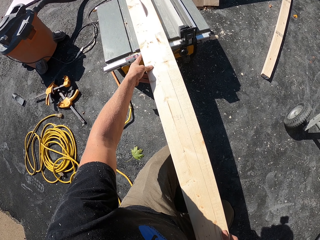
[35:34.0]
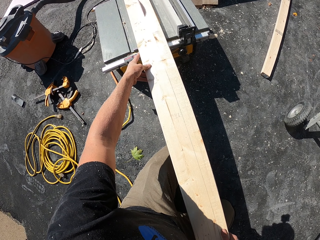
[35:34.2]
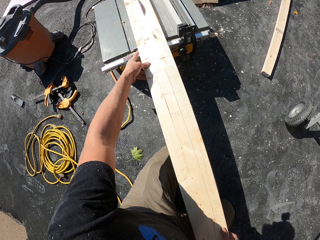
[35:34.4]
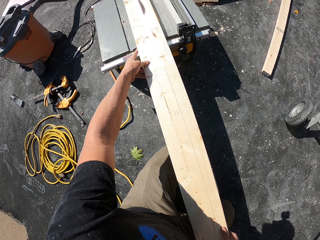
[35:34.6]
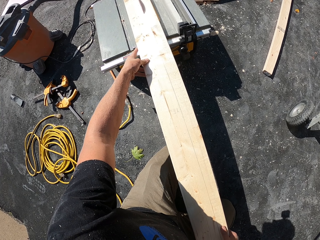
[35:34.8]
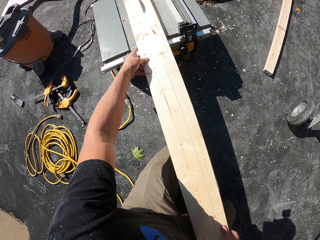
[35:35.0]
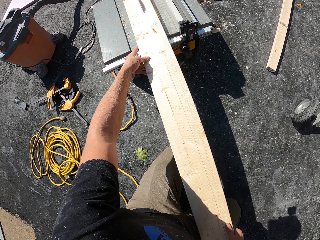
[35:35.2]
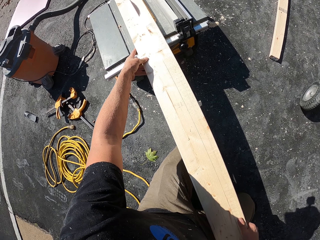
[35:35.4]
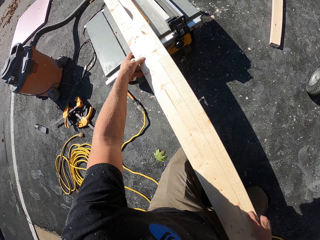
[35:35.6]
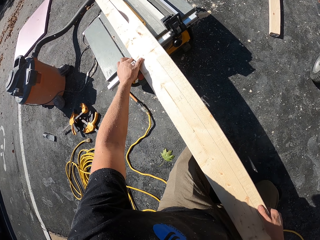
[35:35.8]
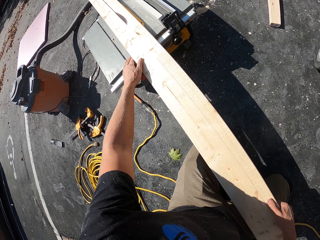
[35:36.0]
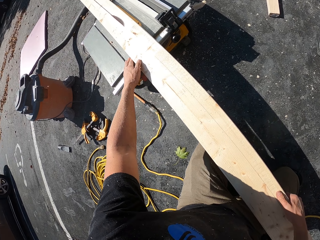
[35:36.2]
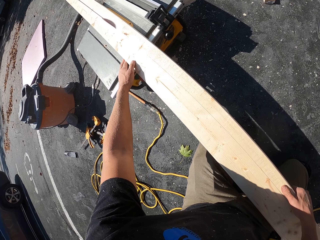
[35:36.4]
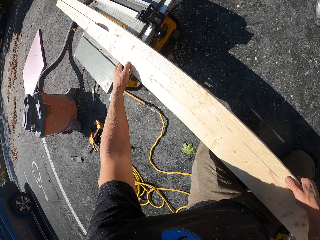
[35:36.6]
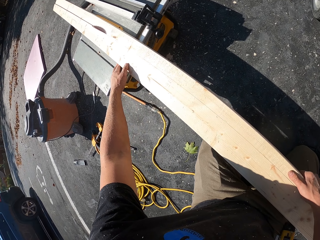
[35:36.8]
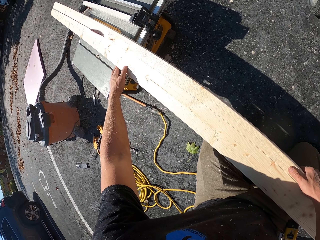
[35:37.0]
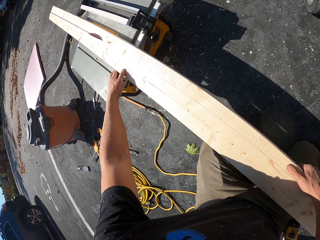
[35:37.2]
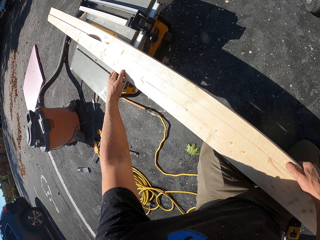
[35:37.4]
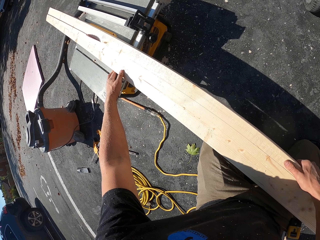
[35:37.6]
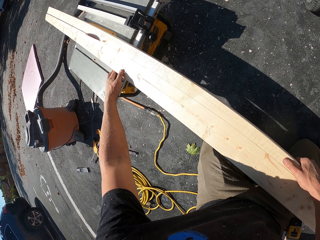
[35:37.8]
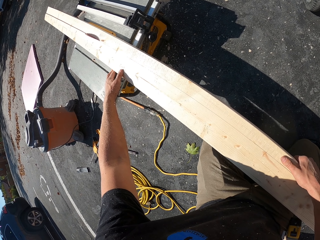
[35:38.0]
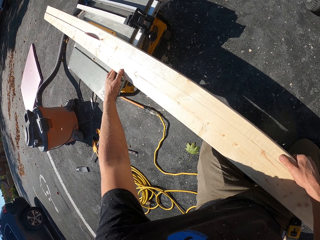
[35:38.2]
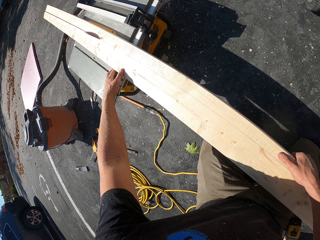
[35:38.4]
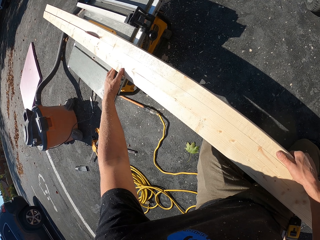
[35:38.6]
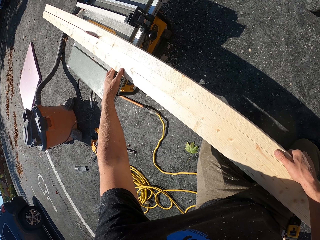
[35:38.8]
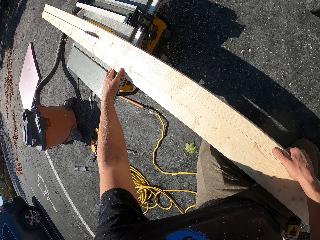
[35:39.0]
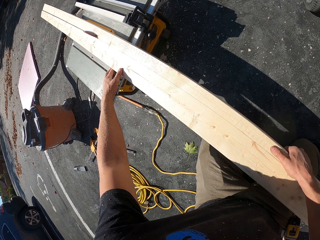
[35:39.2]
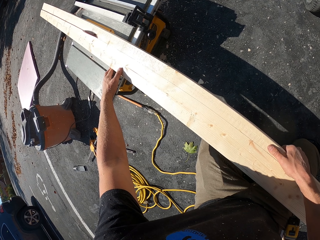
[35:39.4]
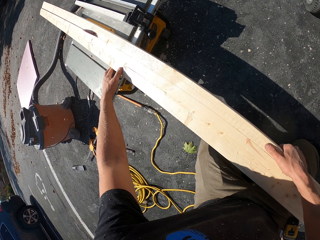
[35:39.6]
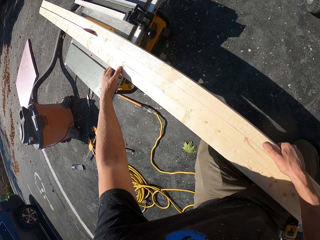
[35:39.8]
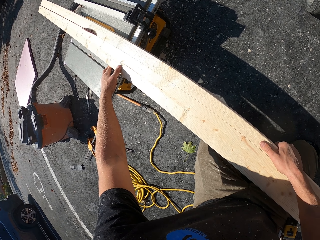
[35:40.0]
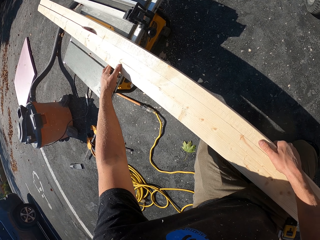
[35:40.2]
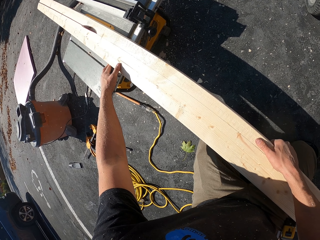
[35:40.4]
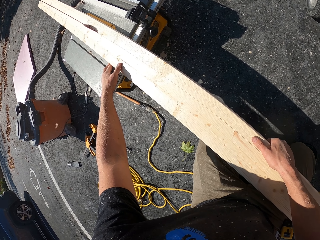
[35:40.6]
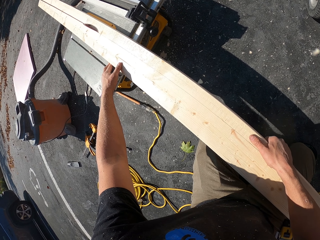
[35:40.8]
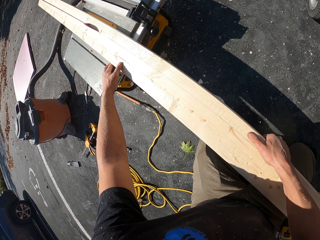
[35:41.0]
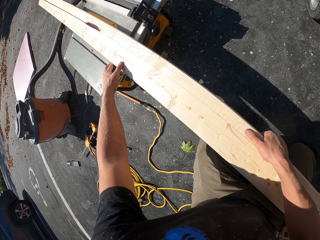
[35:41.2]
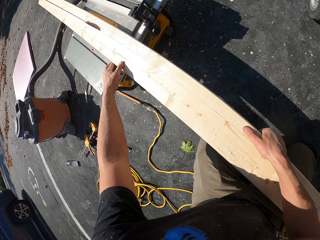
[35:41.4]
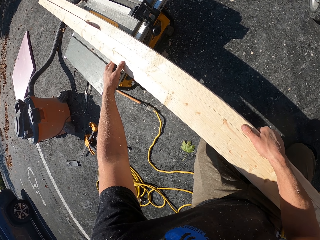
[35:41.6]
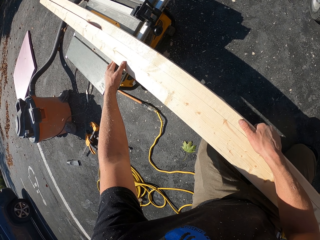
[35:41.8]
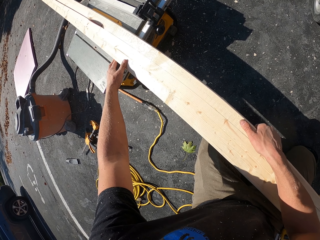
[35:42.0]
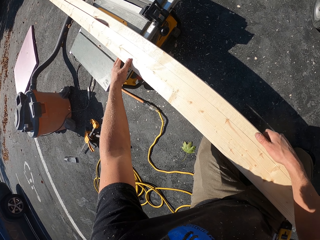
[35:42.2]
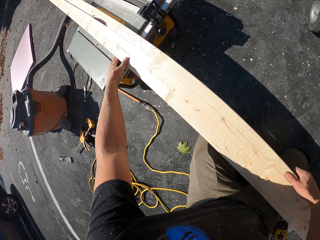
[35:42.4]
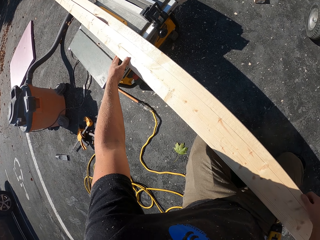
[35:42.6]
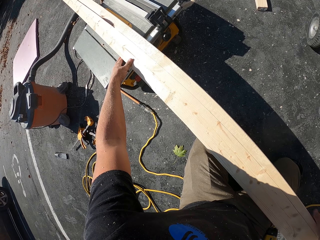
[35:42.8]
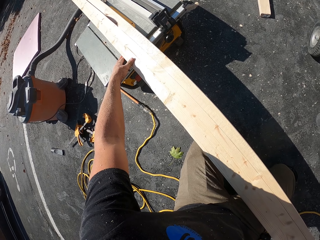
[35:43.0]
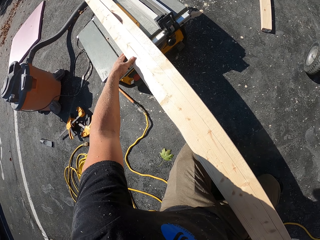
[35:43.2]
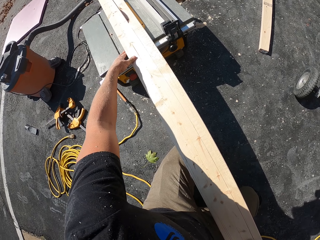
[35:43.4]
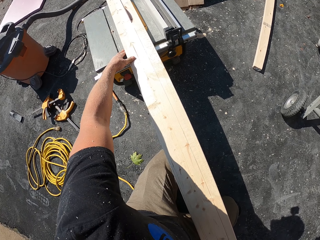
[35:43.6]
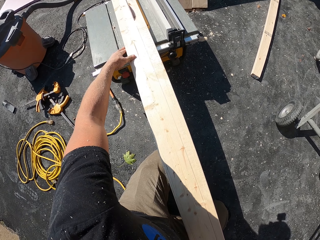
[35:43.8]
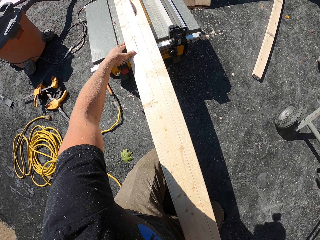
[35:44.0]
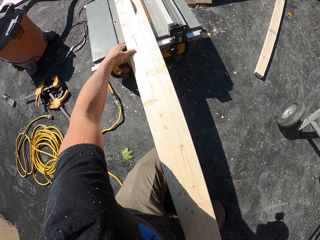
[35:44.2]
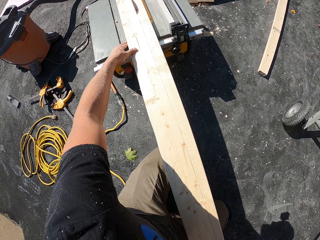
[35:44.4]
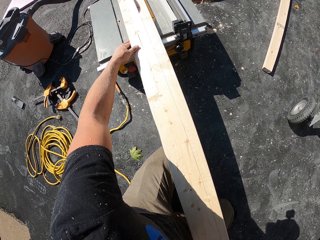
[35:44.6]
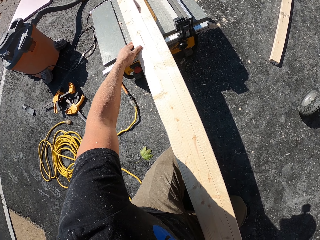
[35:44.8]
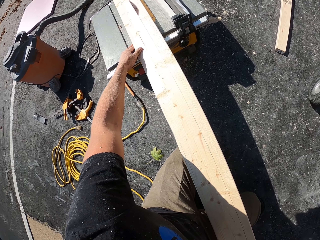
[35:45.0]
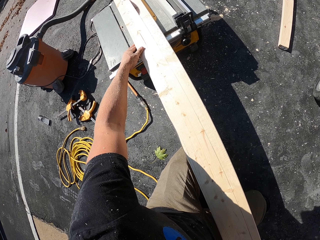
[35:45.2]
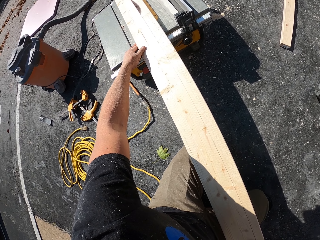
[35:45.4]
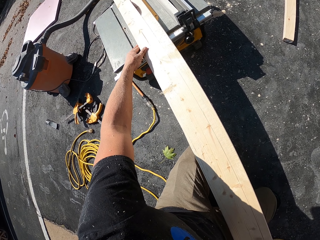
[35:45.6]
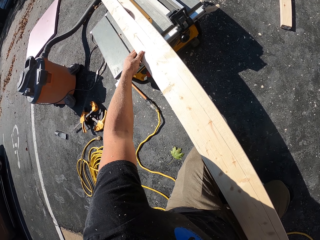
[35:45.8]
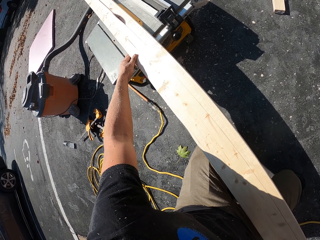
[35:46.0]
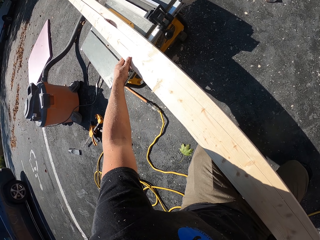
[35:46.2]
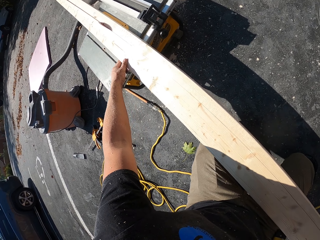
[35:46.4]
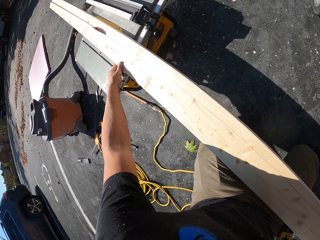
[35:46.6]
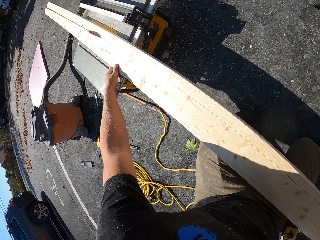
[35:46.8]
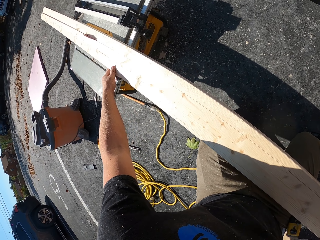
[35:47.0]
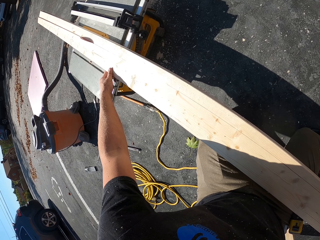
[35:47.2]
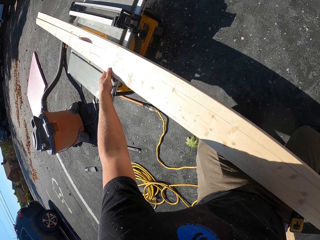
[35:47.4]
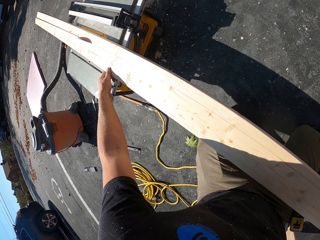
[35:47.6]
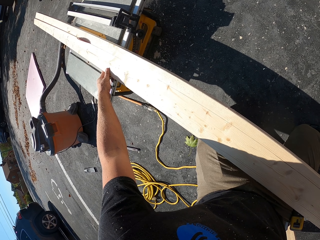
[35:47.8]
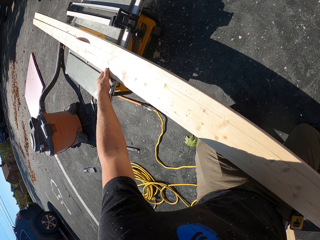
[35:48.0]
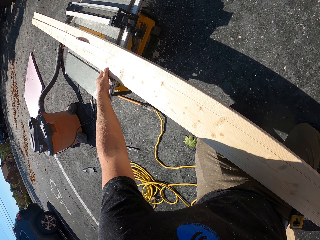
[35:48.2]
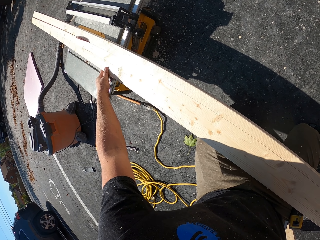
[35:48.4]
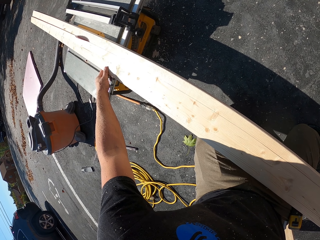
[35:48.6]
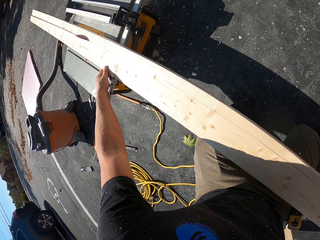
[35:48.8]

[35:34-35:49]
The camera wearer moves the right hand. They cut the wood with the machine.

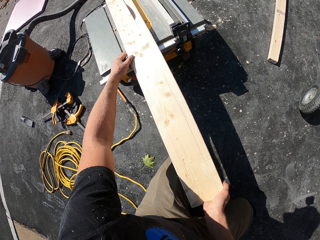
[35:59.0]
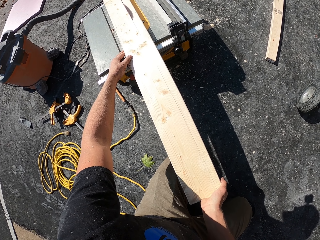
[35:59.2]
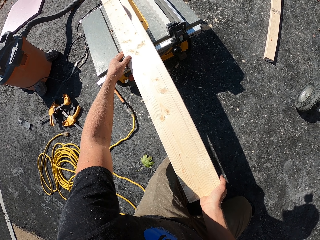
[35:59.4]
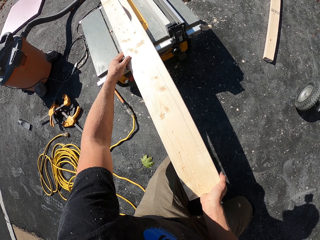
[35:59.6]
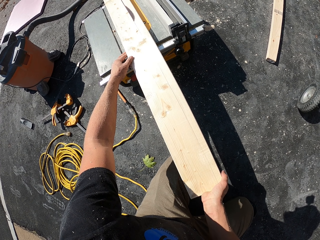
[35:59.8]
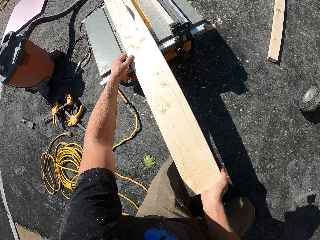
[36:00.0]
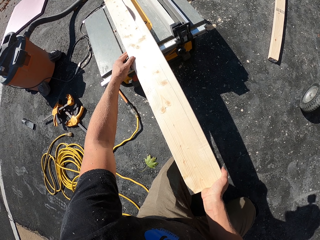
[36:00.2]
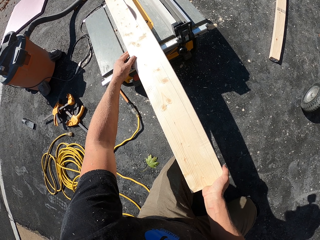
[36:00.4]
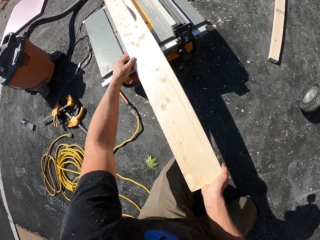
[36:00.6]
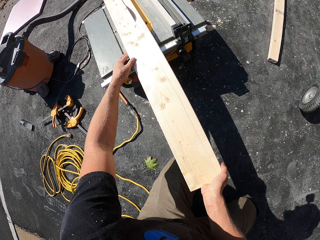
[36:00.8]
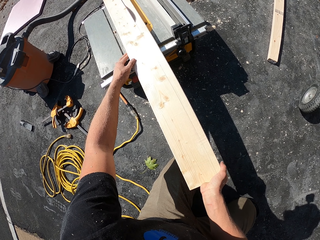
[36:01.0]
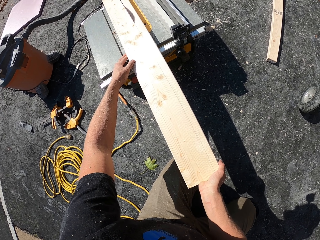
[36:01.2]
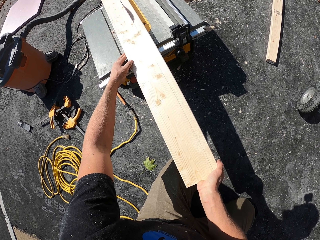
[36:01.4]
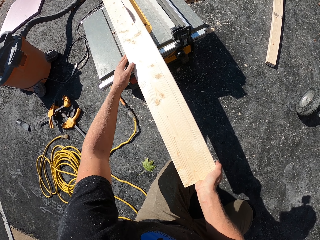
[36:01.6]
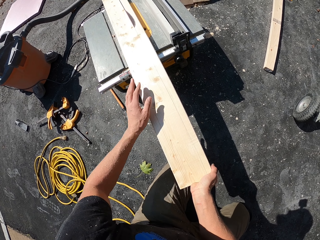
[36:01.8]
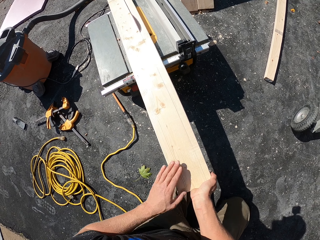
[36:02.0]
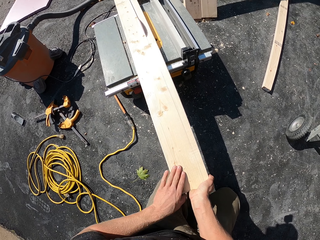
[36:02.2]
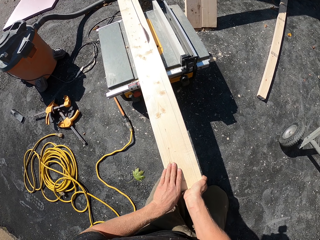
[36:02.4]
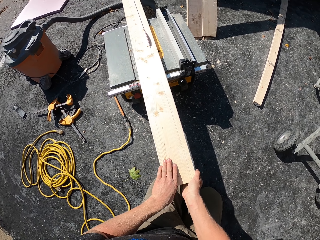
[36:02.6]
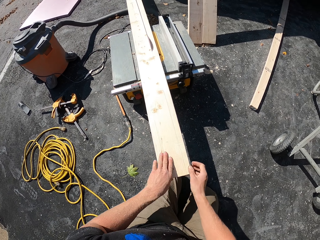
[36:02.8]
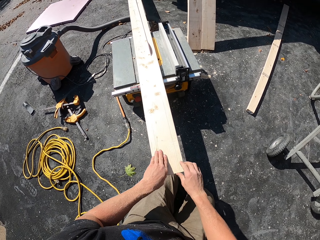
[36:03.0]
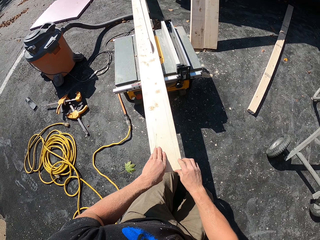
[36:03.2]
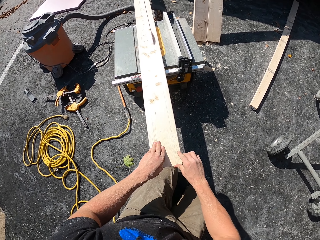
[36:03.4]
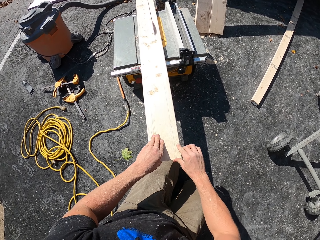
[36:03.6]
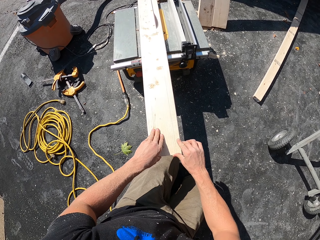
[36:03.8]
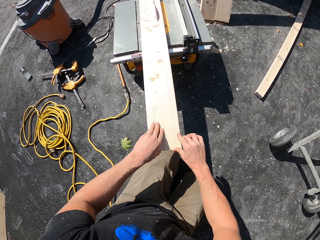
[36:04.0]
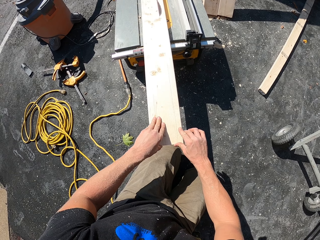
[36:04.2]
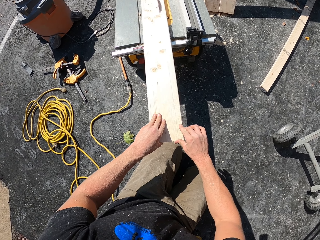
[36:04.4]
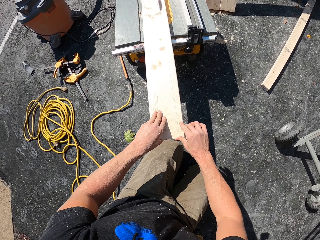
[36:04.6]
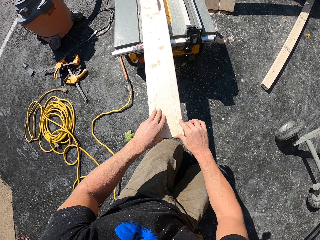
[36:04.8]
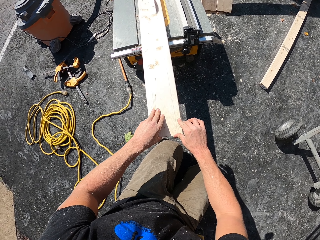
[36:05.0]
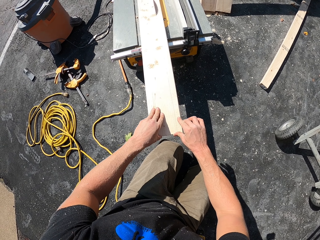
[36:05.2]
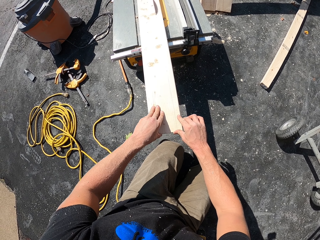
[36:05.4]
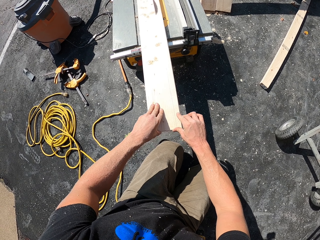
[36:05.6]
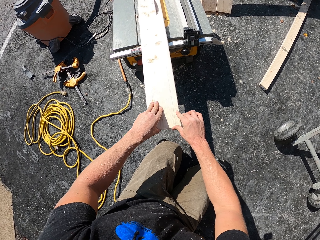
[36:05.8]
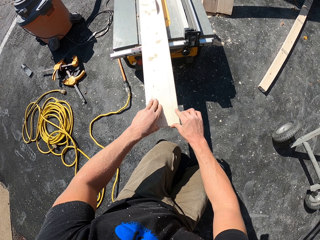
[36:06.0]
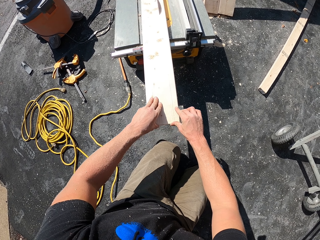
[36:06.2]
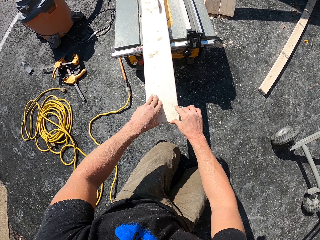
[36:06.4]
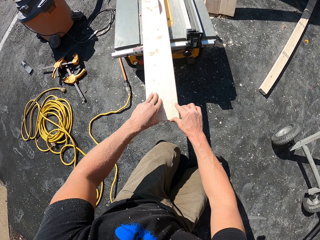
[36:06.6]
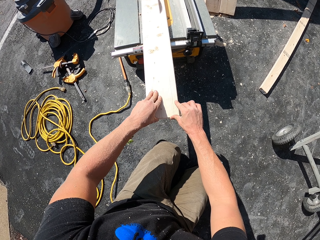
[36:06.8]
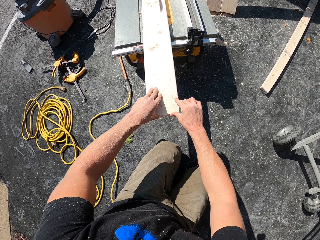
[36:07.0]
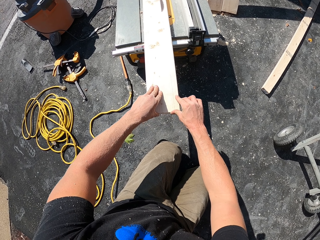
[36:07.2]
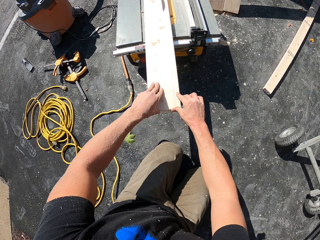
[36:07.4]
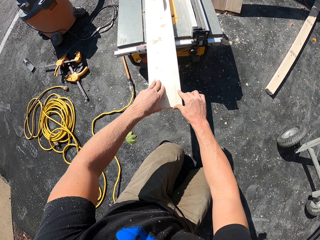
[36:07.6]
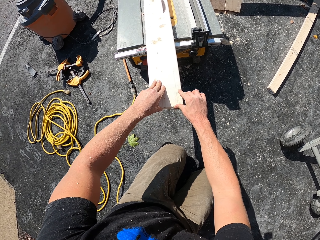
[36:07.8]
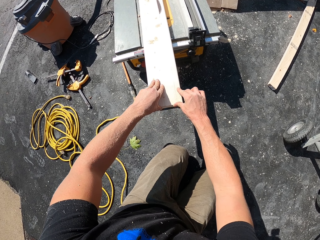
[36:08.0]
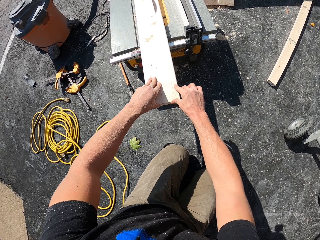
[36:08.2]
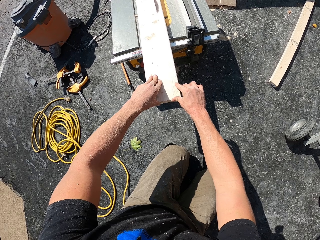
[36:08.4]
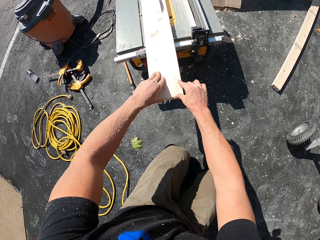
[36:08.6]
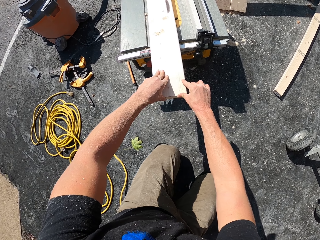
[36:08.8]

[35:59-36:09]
The camera wearer moves the left hand. They cut the wood with the machine.
